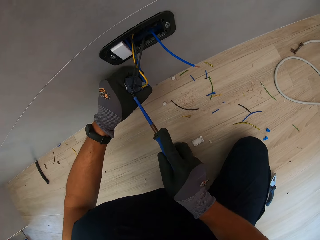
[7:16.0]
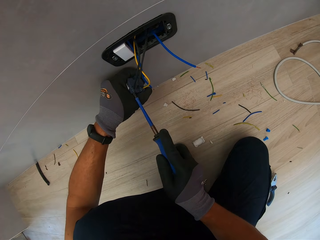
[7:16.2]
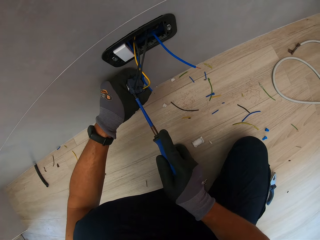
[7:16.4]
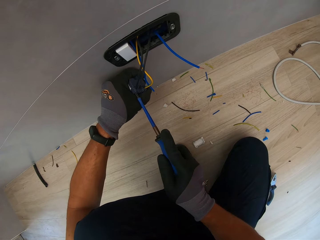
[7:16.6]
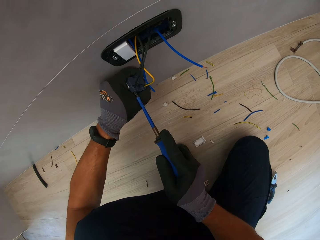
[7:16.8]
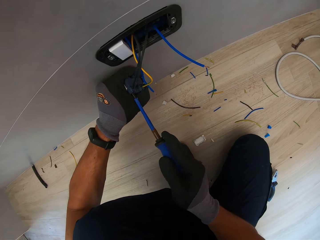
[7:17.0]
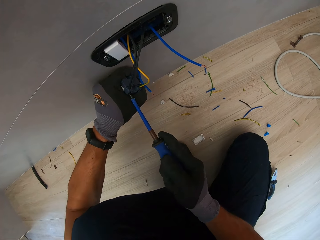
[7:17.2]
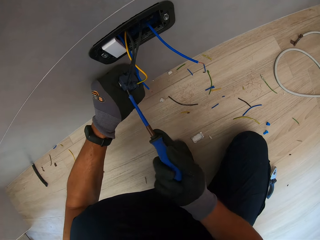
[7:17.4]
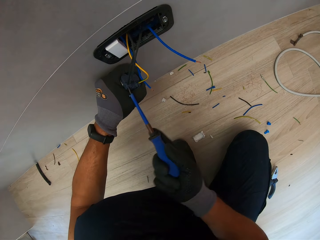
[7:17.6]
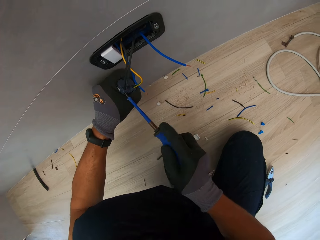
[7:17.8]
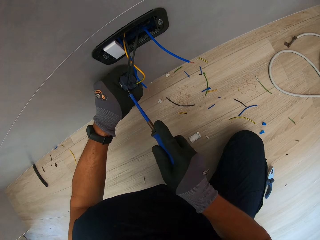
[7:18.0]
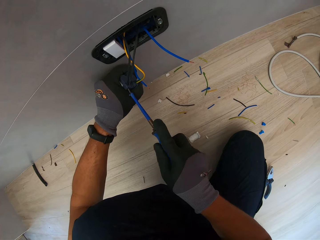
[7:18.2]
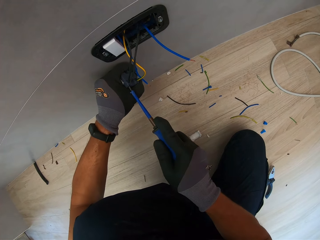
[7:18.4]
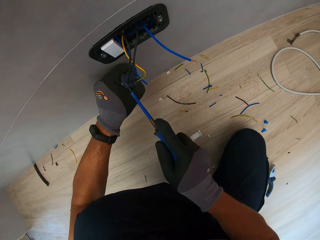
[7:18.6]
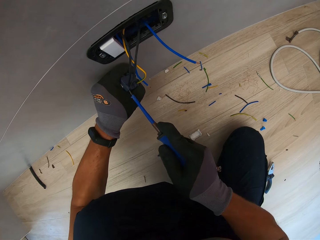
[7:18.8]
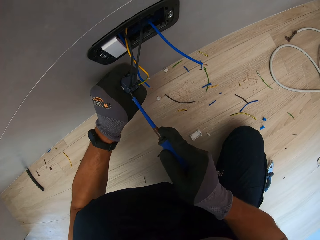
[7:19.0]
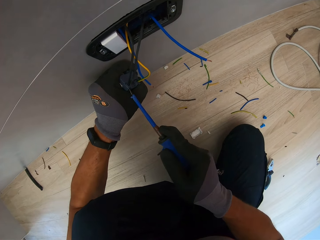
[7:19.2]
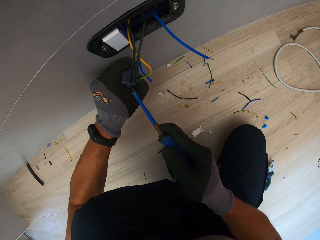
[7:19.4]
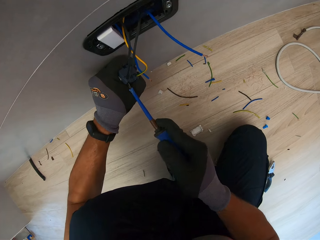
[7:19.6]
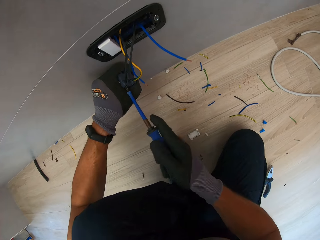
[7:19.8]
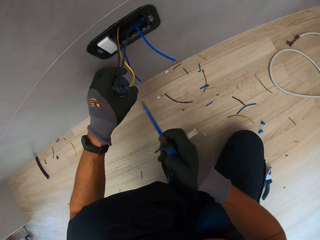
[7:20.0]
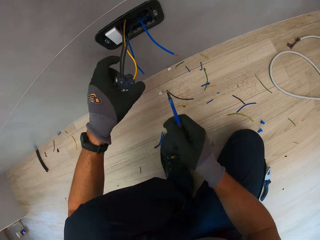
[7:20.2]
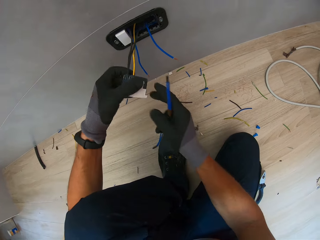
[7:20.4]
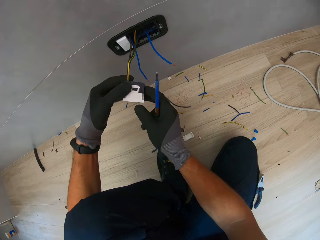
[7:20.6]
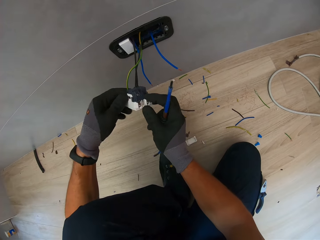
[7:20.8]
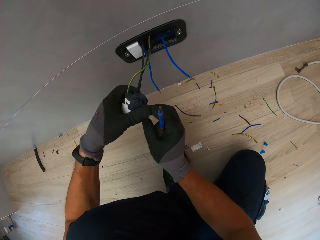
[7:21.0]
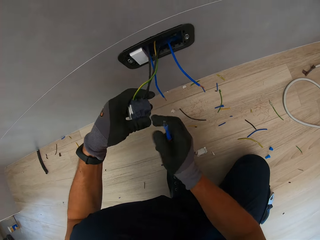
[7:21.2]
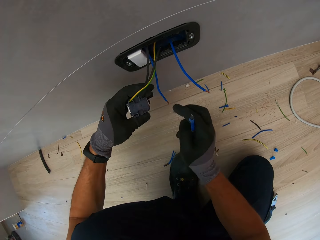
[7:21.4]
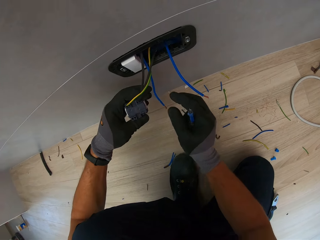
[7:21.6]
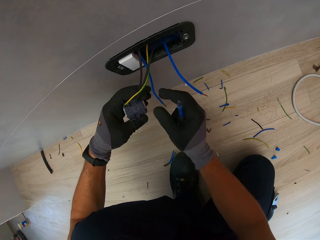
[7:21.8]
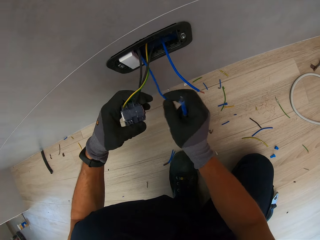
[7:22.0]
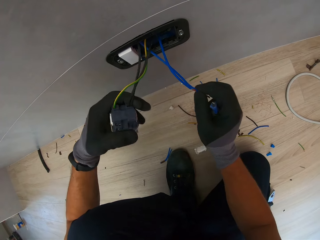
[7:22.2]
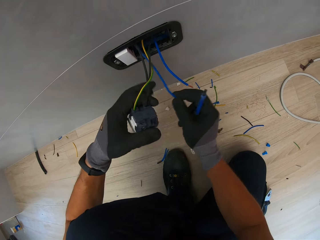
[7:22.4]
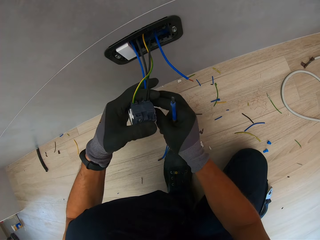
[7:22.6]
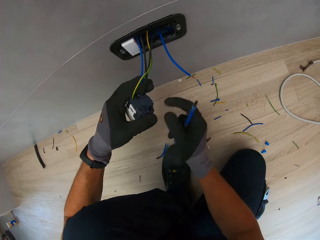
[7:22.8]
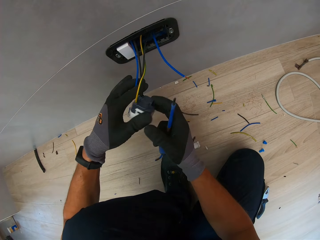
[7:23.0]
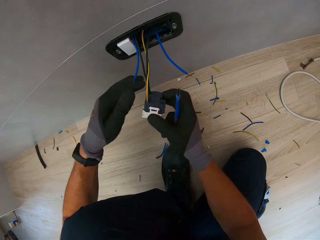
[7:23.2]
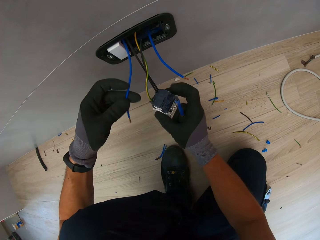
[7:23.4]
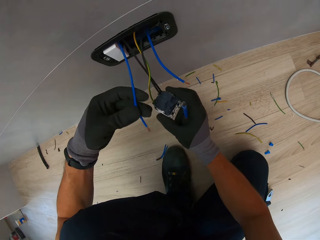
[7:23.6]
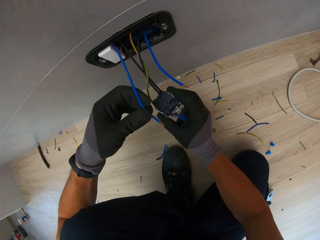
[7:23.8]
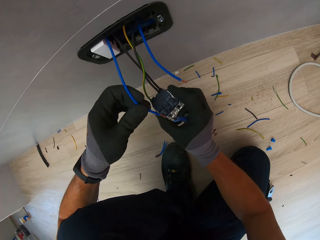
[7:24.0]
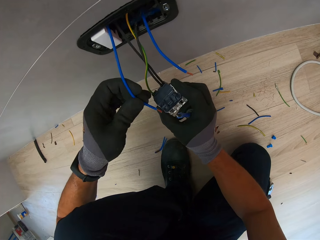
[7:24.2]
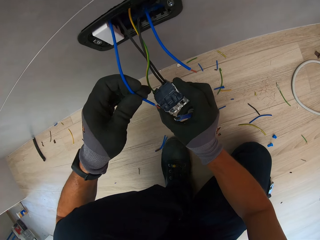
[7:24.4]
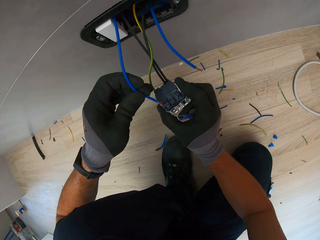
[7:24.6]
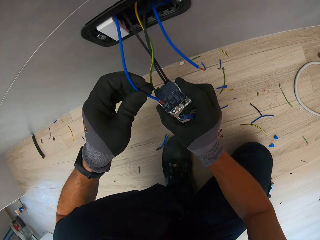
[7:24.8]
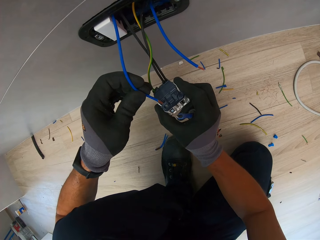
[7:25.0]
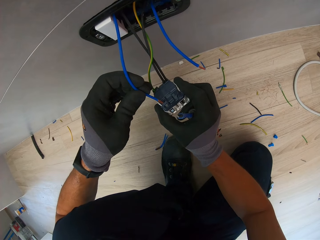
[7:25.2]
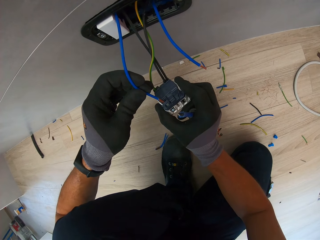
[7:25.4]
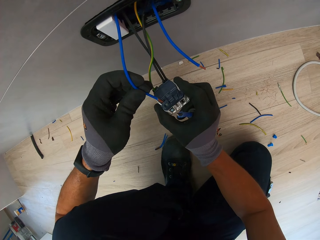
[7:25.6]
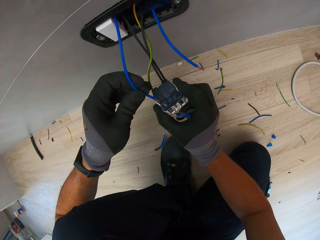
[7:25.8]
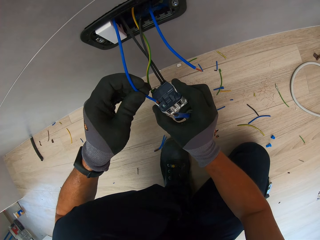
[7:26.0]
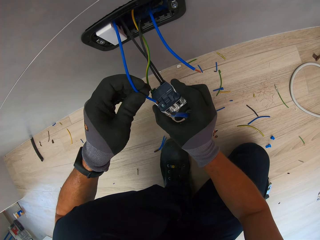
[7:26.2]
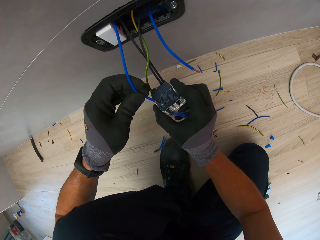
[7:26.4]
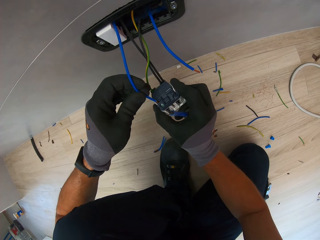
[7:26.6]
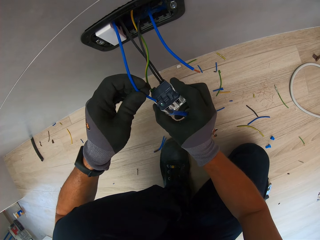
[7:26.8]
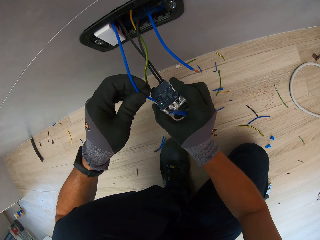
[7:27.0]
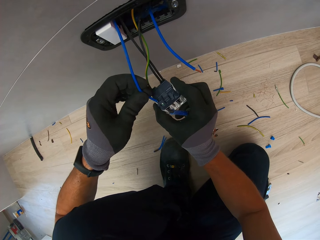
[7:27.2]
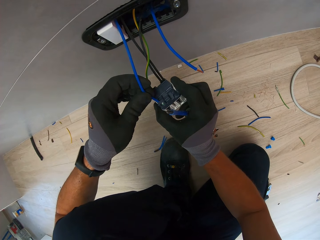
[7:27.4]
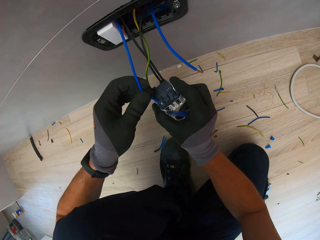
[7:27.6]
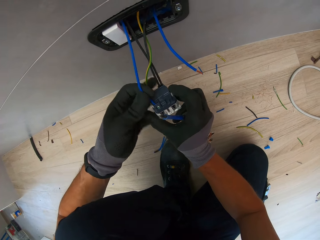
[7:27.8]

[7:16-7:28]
The camera wearer connects the cable in the holder.

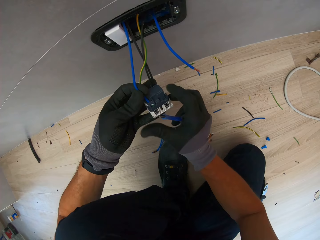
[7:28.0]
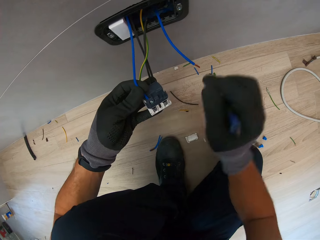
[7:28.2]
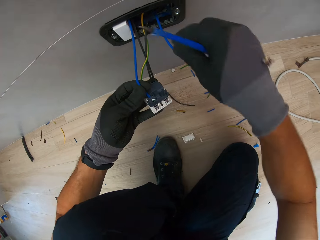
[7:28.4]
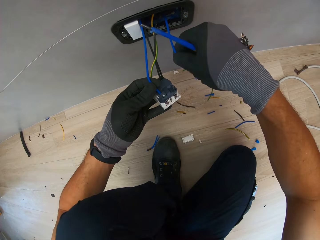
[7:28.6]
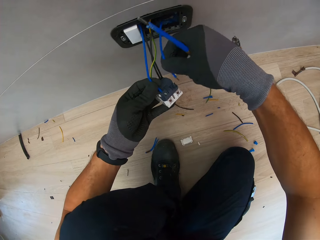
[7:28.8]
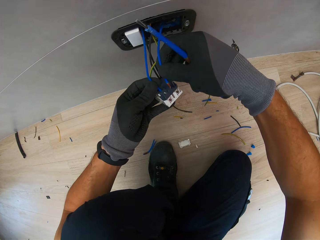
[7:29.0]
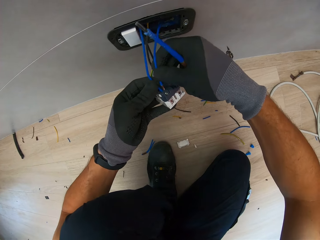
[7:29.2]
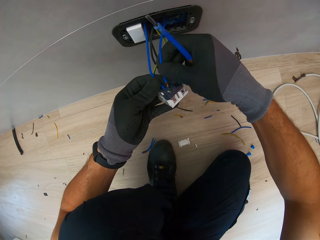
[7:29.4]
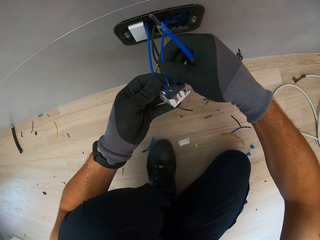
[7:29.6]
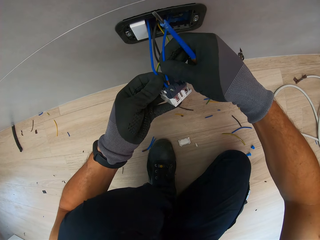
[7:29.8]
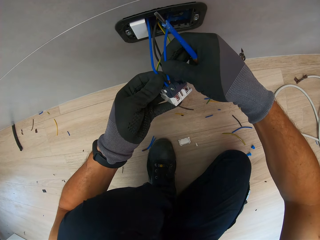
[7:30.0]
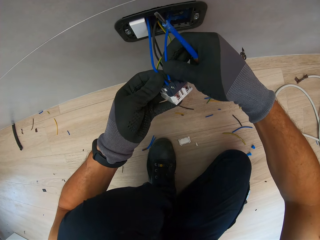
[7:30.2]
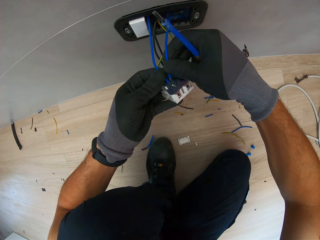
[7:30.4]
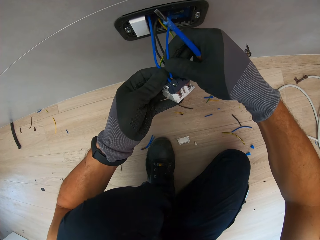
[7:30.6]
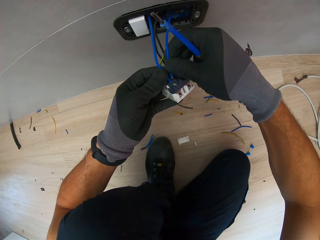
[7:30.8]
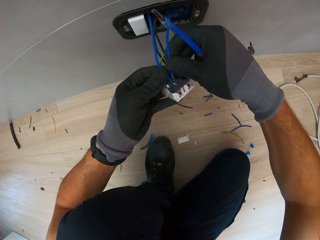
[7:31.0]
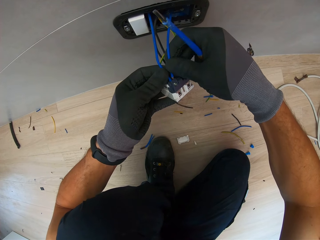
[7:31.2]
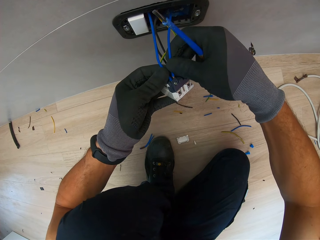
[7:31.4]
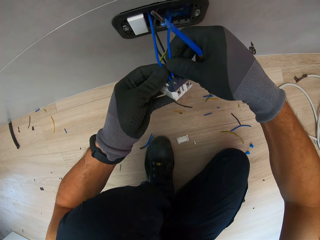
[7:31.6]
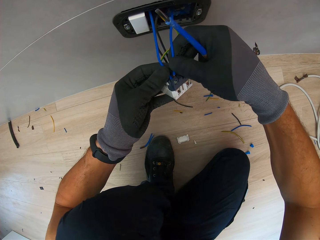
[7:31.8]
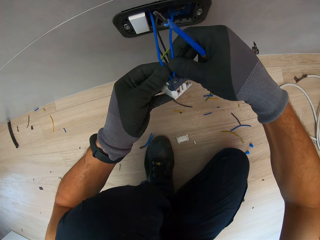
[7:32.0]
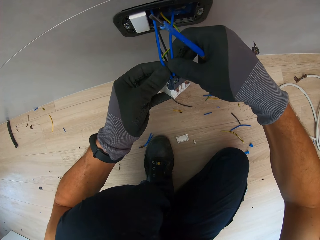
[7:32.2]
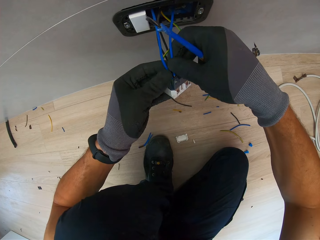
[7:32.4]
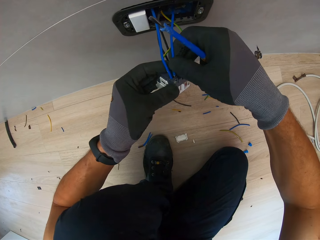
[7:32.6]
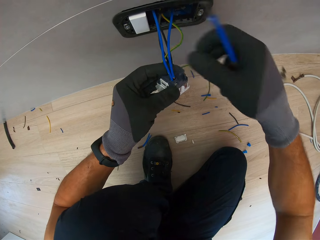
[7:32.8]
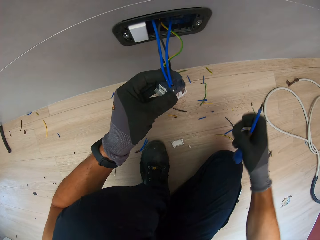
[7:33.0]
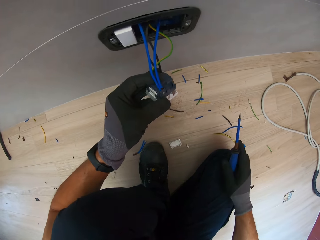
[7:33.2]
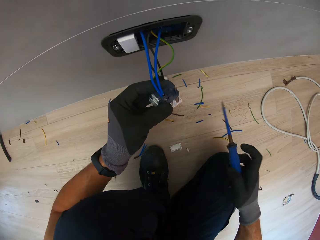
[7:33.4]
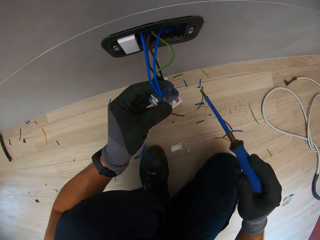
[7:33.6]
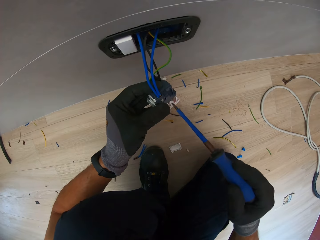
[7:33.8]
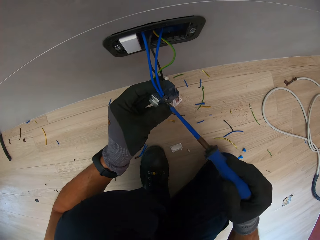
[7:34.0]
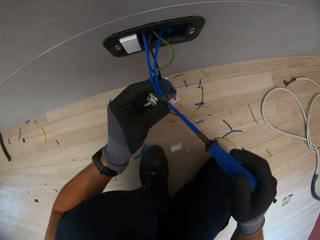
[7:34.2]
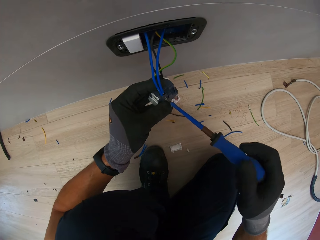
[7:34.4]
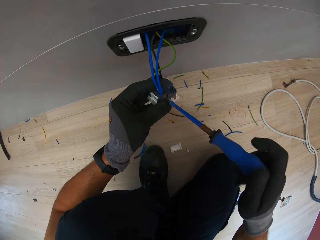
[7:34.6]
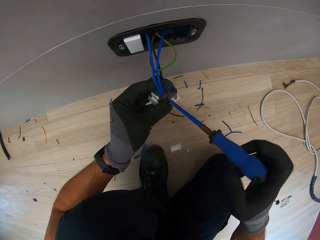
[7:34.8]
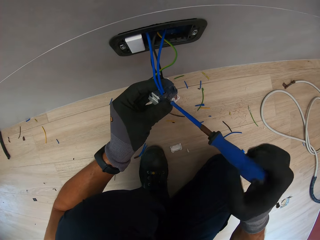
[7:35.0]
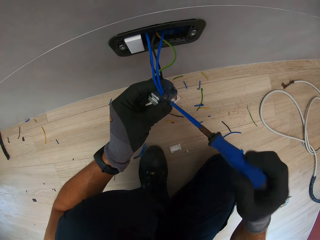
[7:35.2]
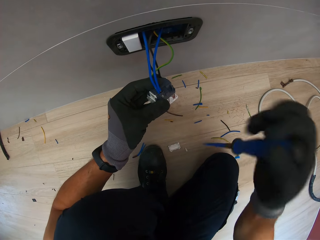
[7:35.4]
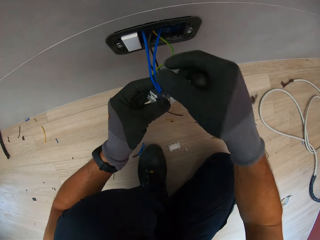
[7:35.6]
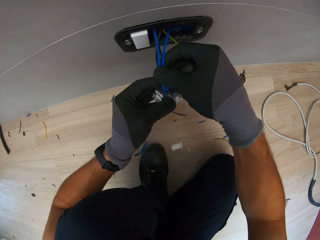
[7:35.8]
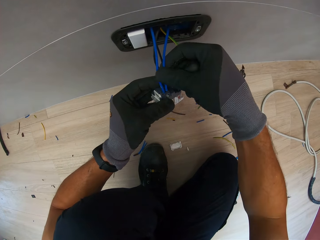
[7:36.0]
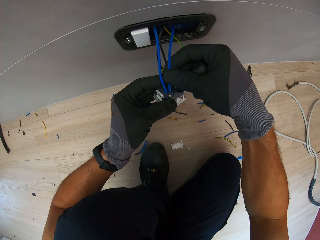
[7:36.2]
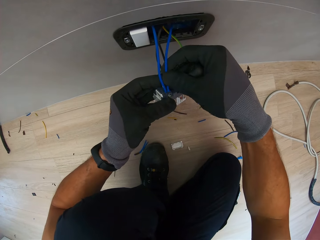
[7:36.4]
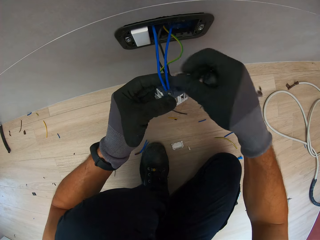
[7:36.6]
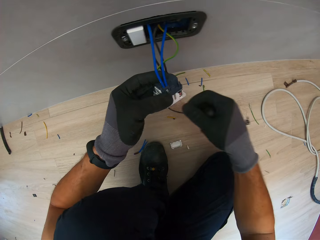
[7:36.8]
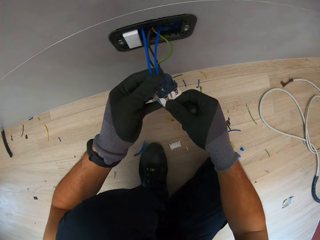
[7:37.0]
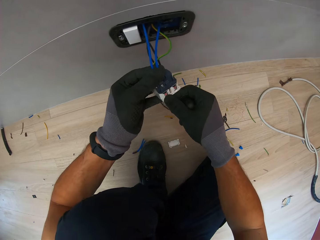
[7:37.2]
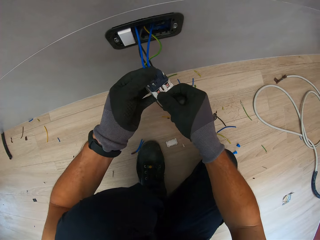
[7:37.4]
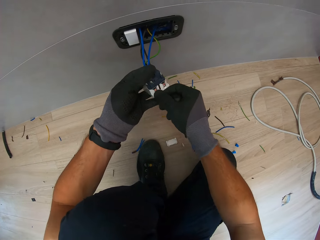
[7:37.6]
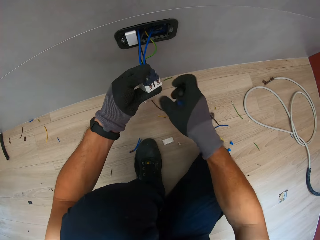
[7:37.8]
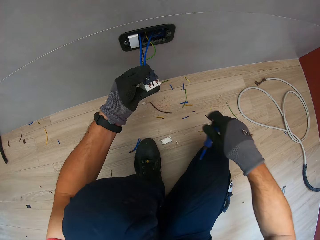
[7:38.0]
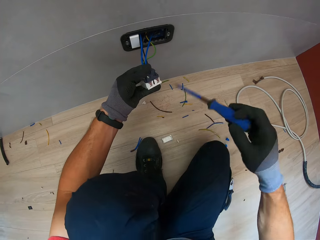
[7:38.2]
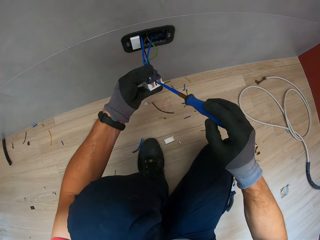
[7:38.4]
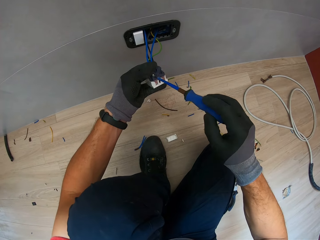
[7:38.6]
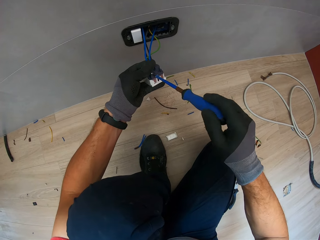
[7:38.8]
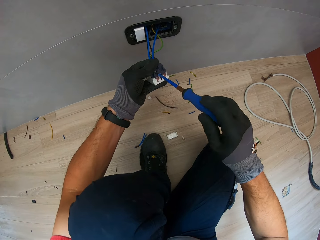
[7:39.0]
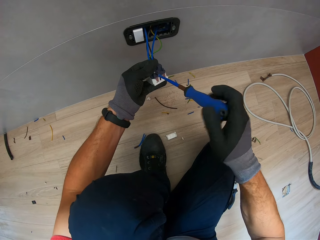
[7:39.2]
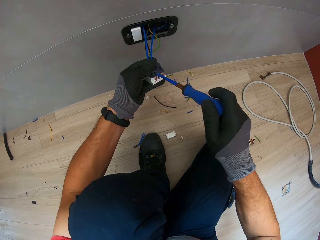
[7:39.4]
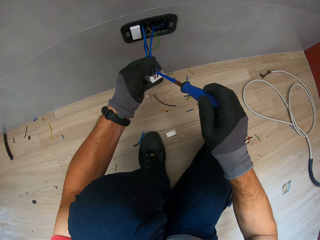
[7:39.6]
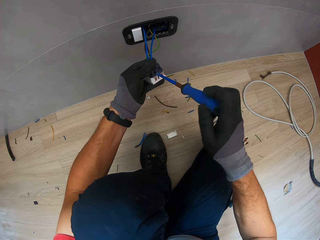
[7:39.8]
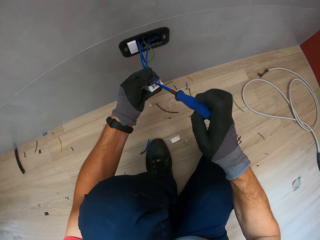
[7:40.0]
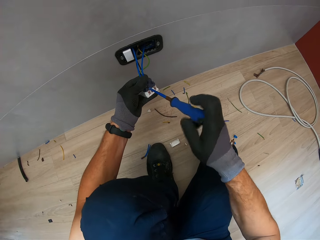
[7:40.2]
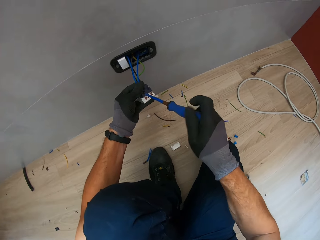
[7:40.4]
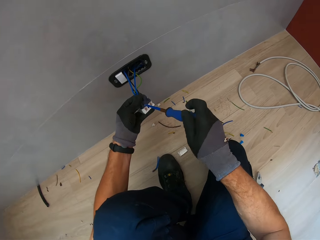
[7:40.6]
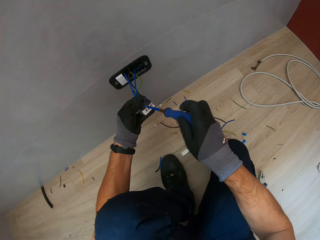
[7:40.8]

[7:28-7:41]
The camera wearer adjusts the holder with the screwdriver.
